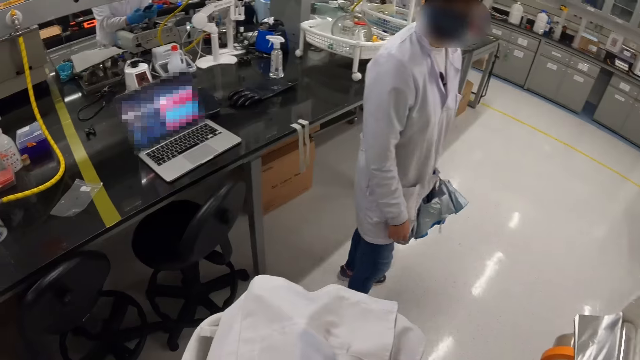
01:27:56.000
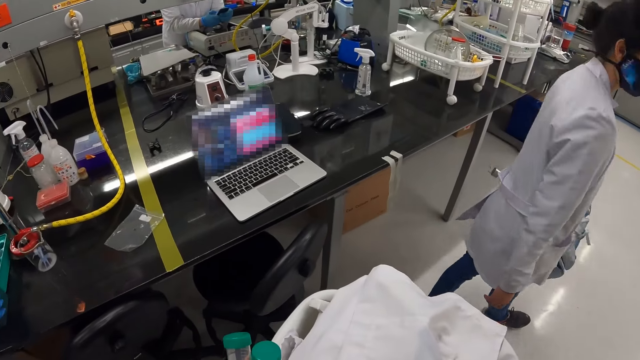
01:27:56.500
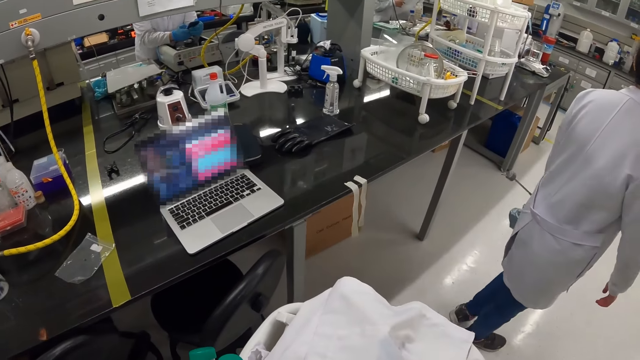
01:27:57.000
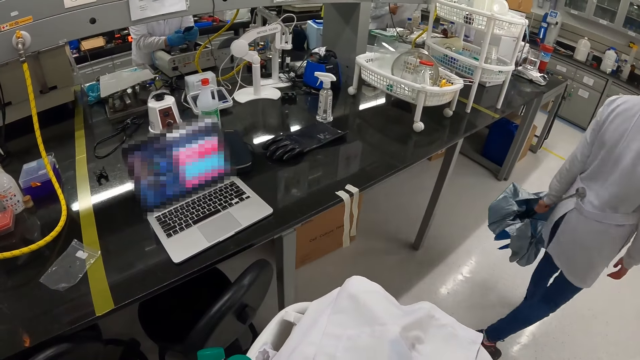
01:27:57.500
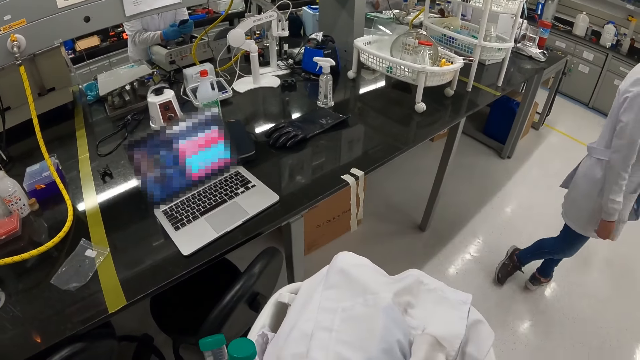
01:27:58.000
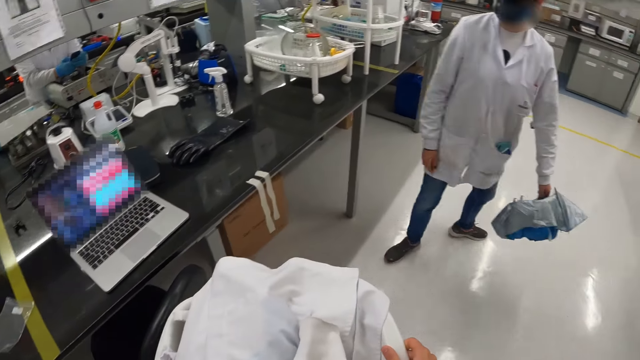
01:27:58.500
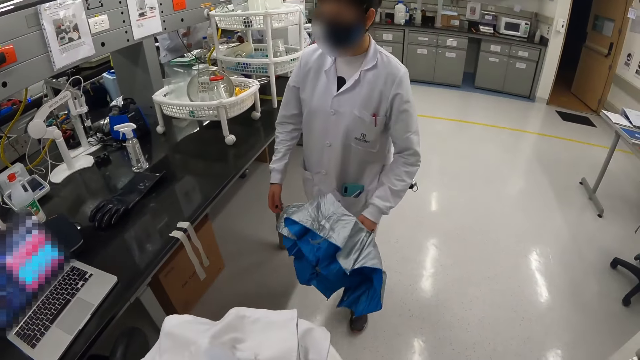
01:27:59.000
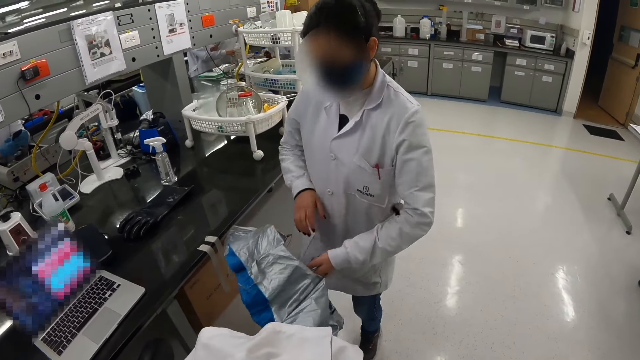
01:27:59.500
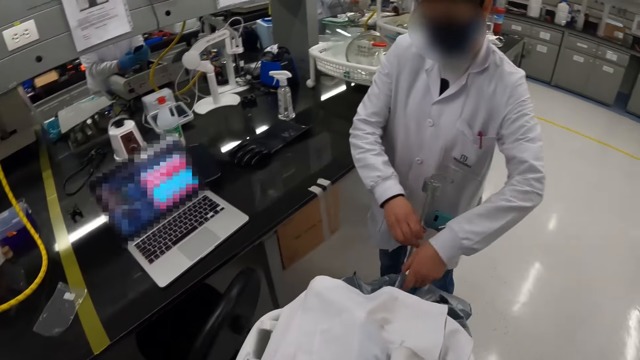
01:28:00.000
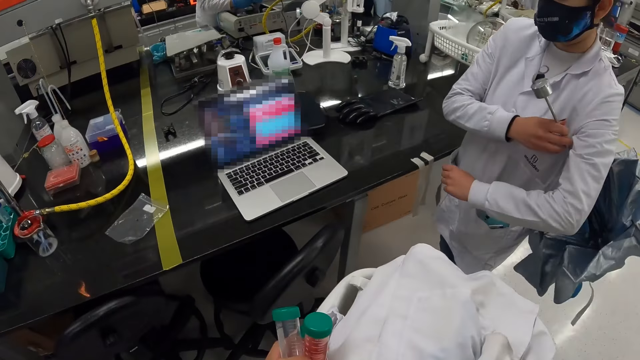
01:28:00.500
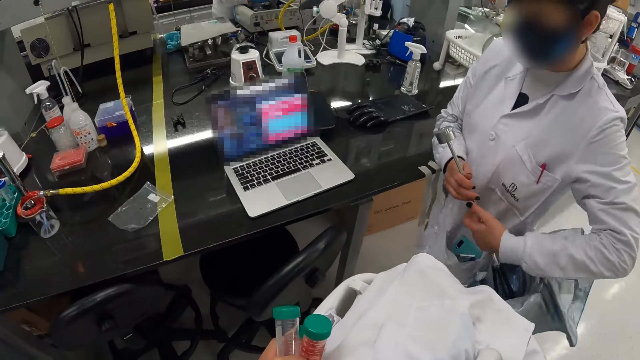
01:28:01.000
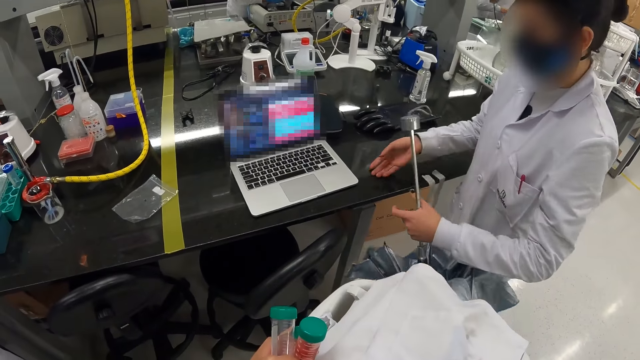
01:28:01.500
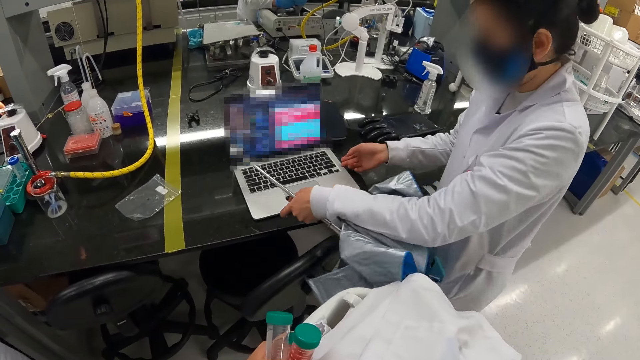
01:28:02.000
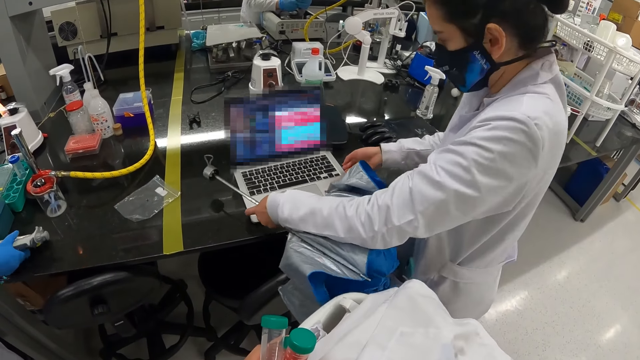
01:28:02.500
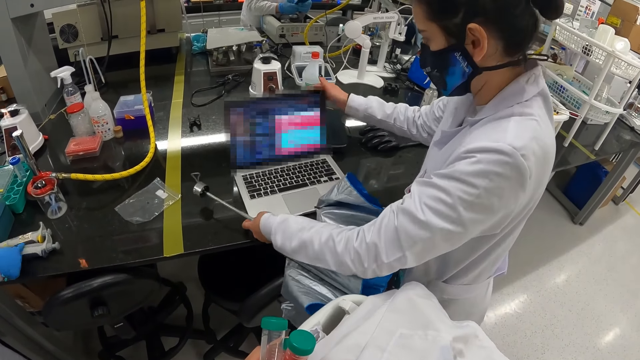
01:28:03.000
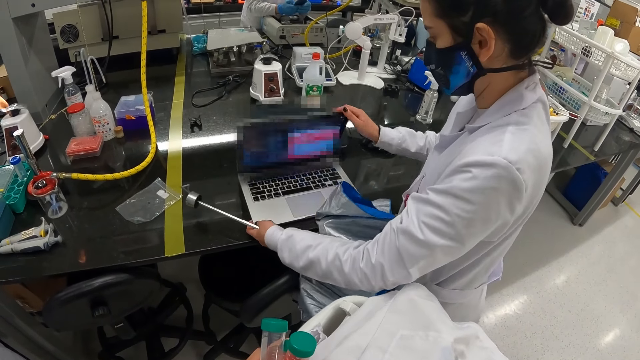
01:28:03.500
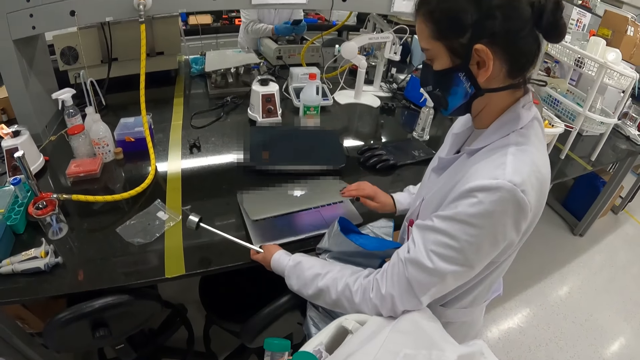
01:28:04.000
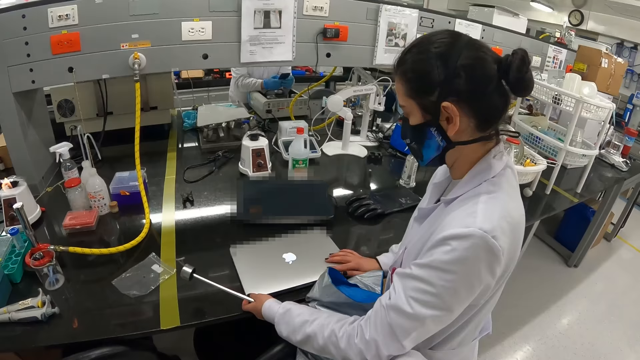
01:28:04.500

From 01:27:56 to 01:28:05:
A woman moves in the laboratory. The camera wearer stares at the laptop. They stare at the woman. The woman carries the laptop, holds the laptop, and folds the laptop.

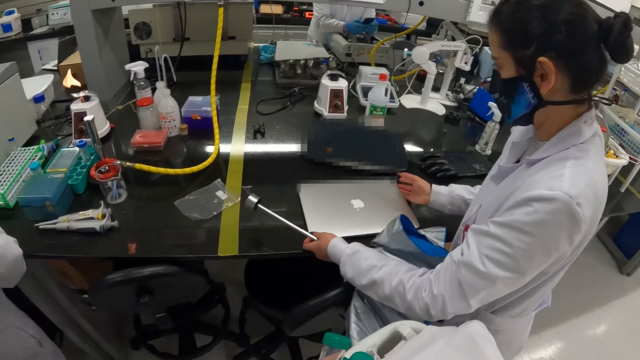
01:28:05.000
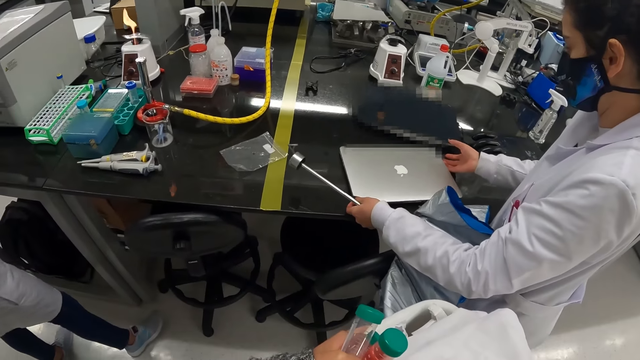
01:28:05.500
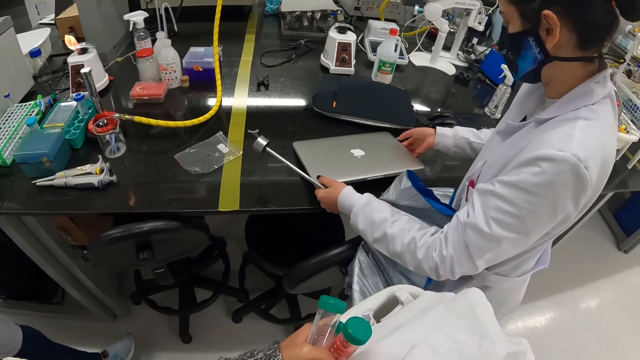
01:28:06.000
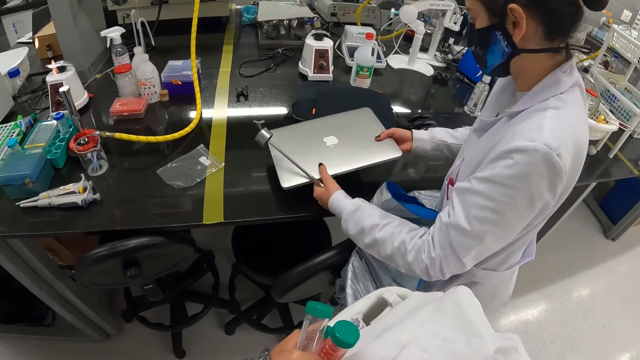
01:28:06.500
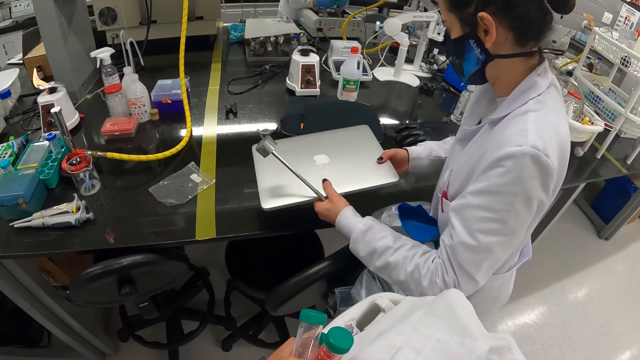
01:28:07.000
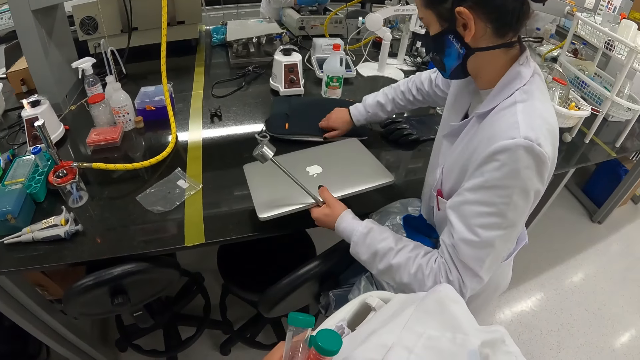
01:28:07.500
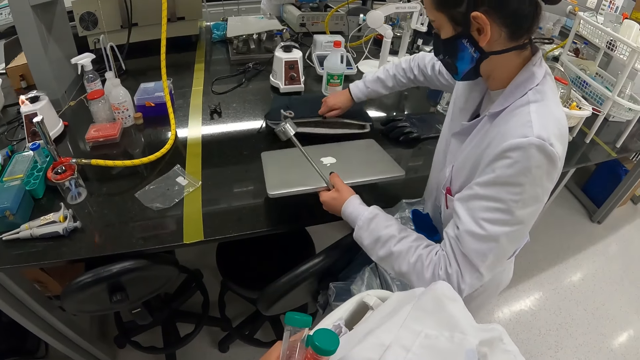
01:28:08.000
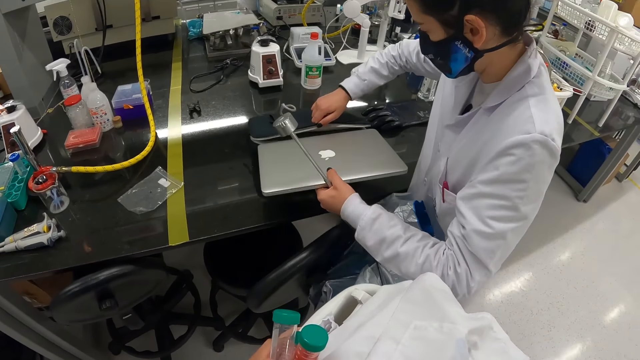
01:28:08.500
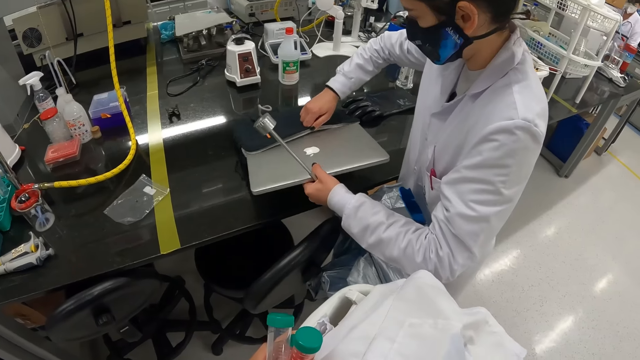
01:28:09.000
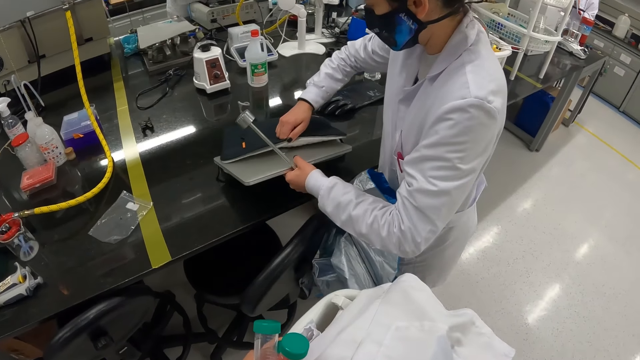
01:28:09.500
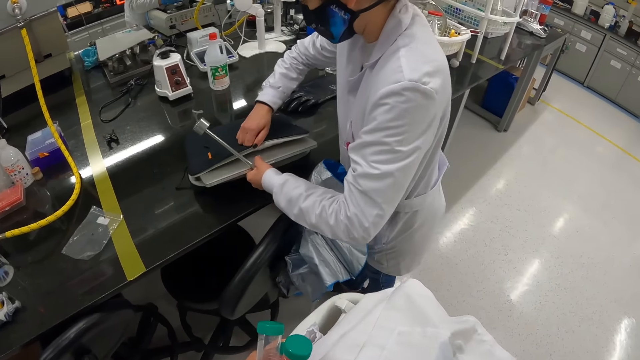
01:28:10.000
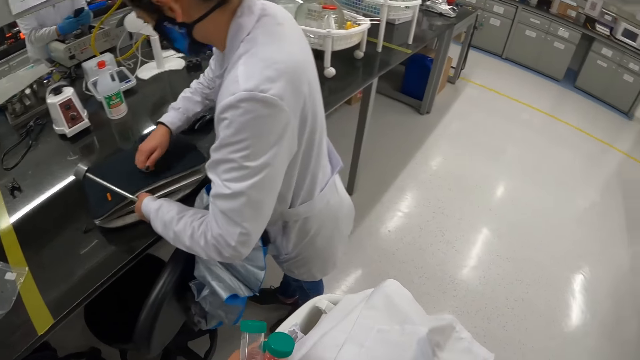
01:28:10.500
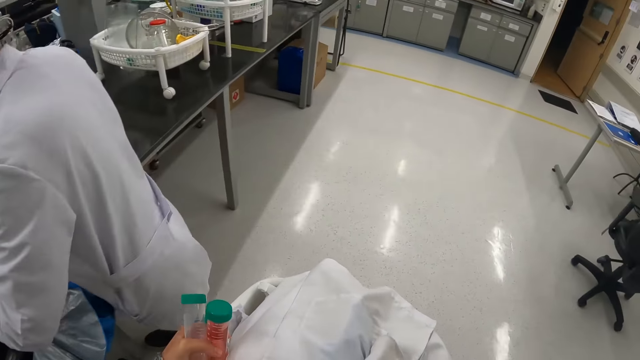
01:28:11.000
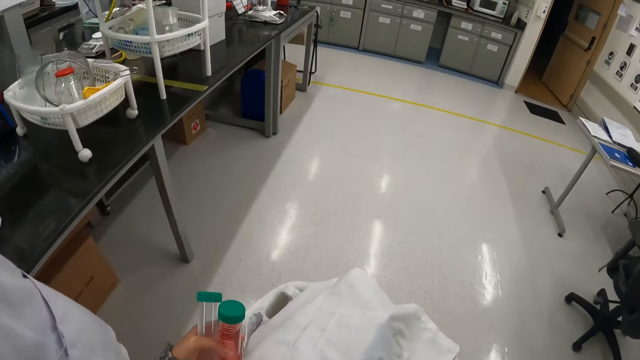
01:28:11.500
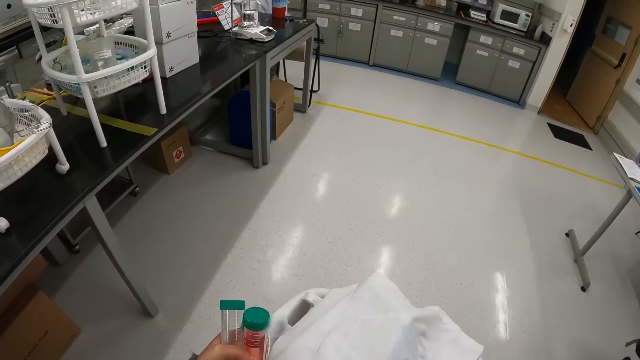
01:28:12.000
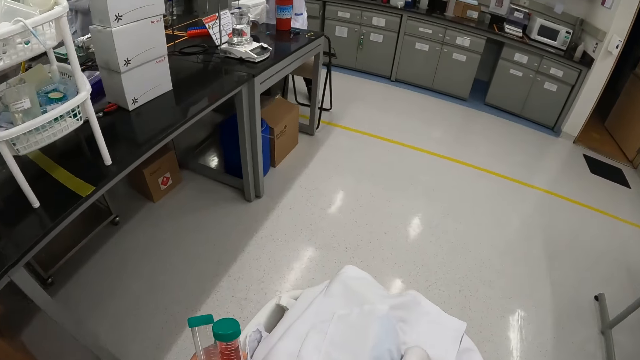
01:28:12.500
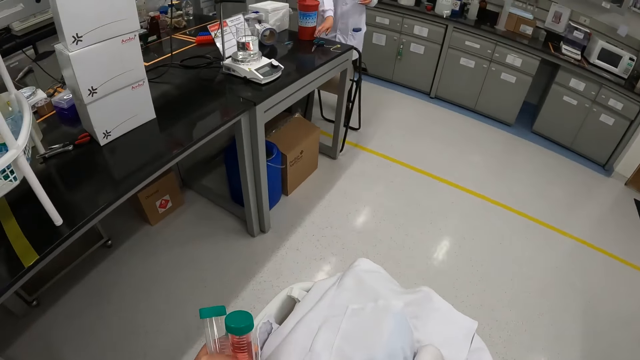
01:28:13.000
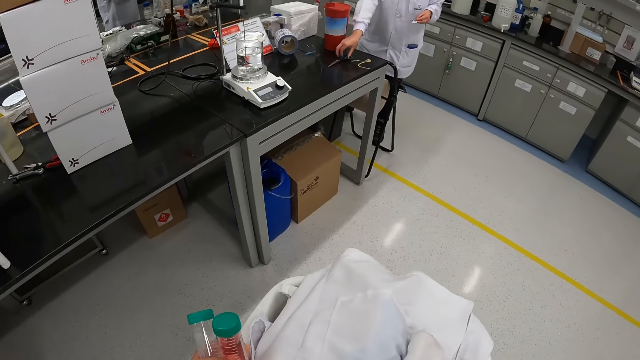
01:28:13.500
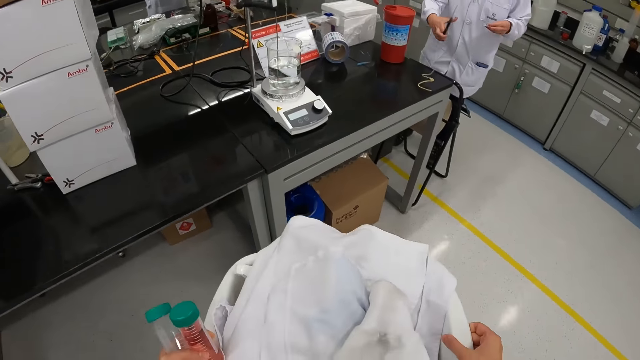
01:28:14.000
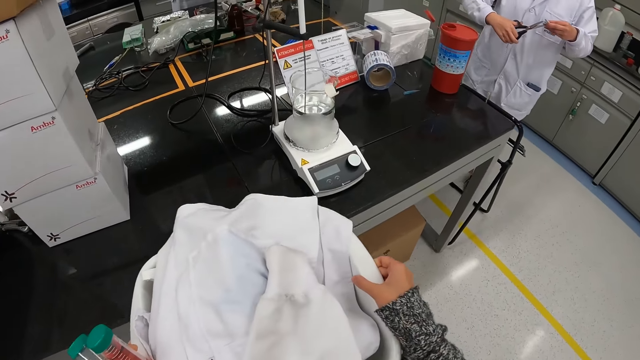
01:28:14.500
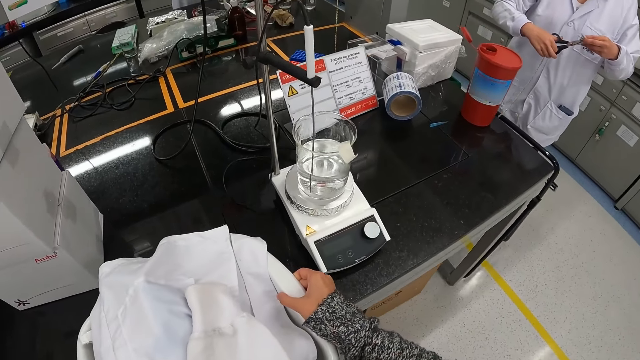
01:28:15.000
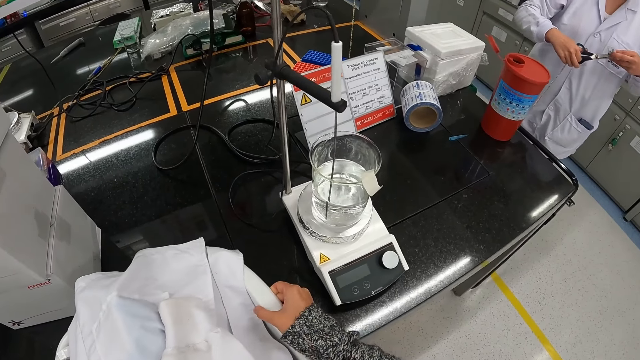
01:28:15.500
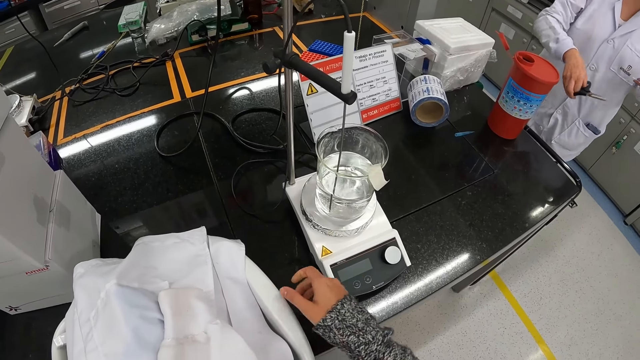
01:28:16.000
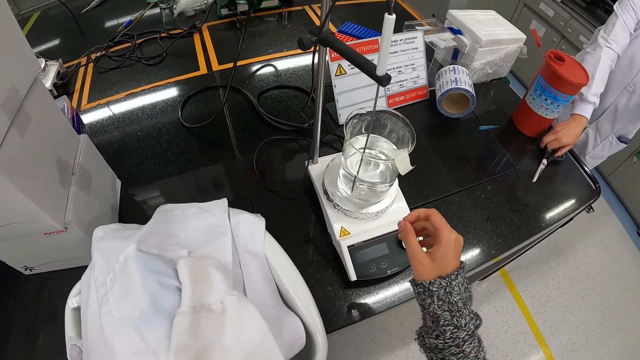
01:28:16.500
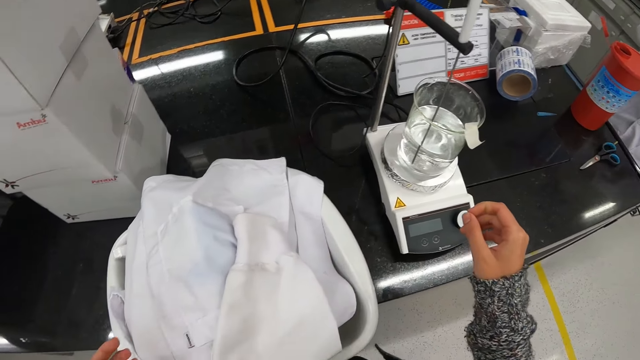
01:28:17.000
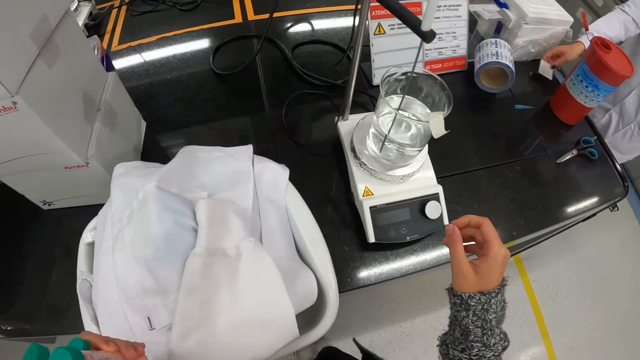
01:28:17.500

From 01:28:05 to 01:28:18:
A woman lifts the laptop. She holds the laptop bag and places the laptop in the bag. The camera wearer walks around the laboratory. They place the lab basin on the desk.
